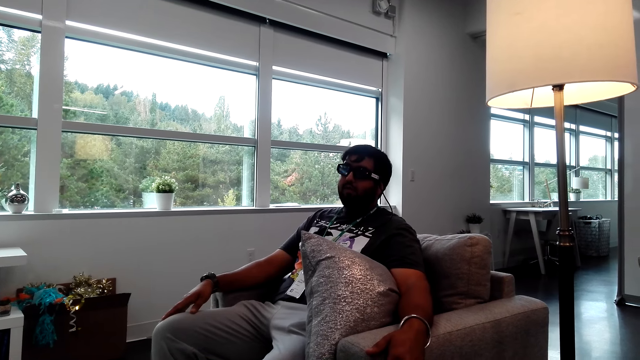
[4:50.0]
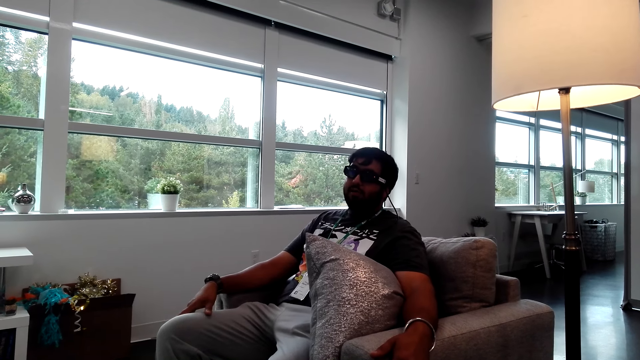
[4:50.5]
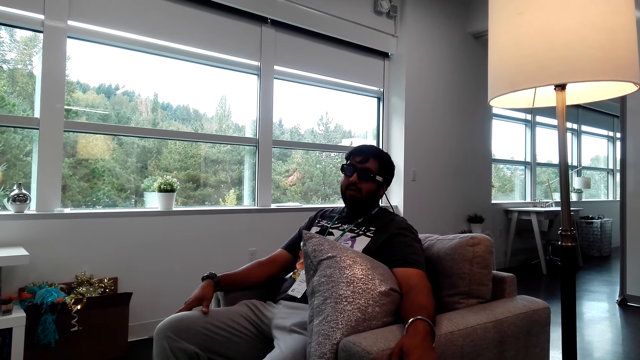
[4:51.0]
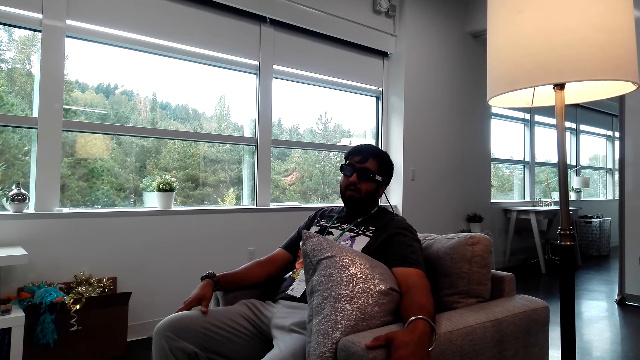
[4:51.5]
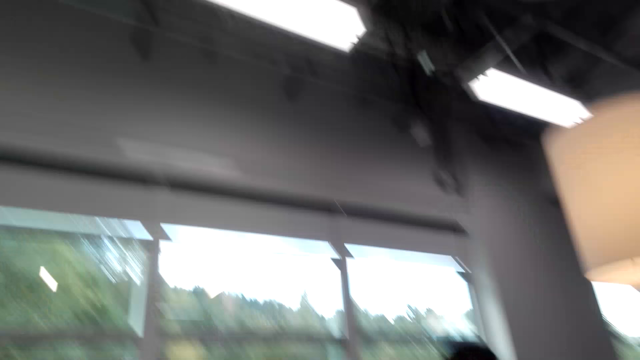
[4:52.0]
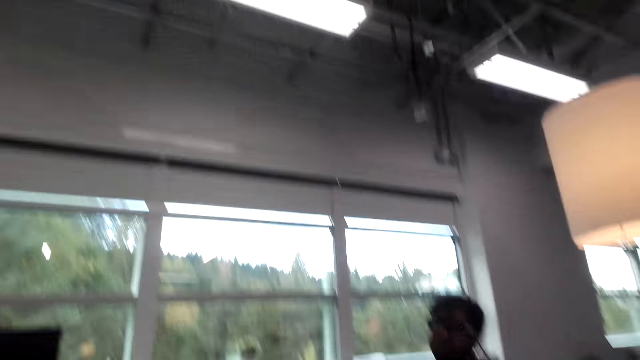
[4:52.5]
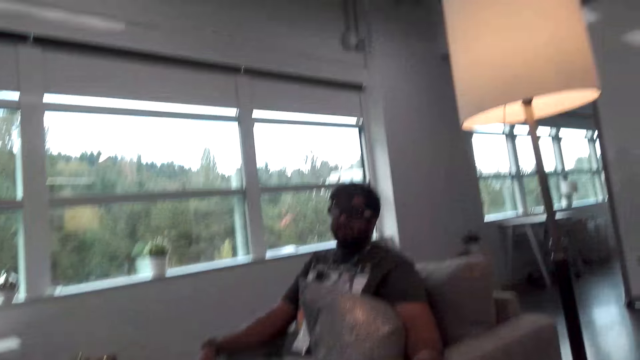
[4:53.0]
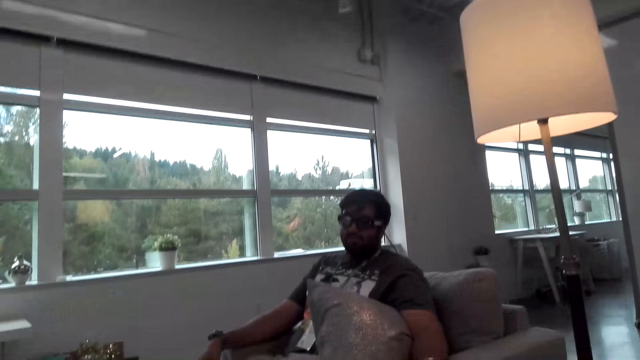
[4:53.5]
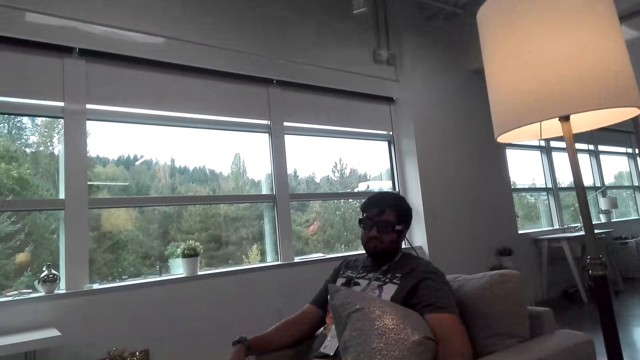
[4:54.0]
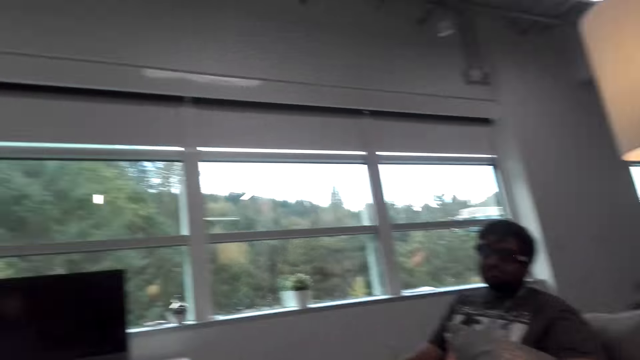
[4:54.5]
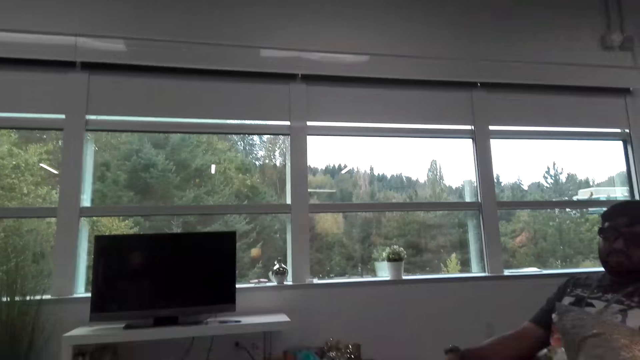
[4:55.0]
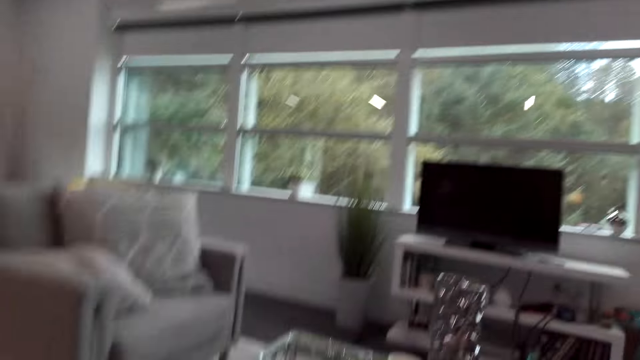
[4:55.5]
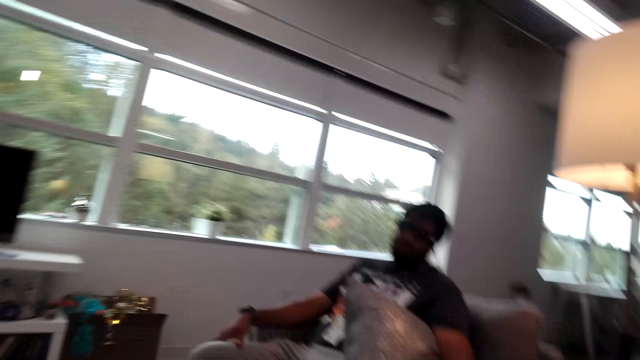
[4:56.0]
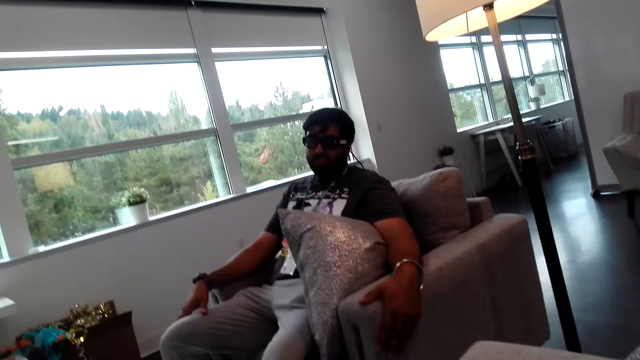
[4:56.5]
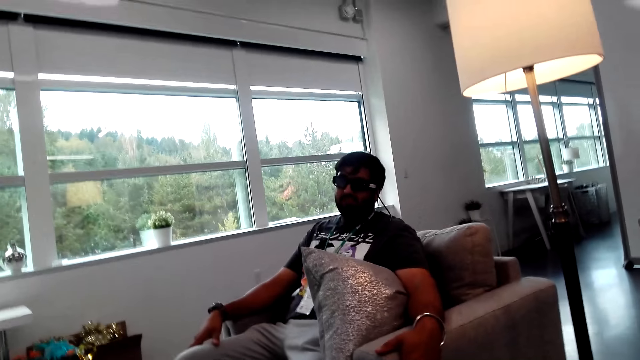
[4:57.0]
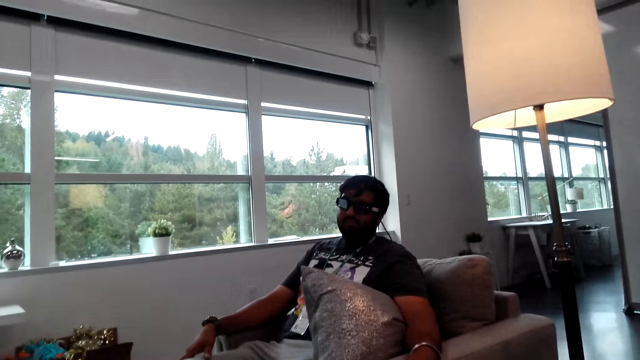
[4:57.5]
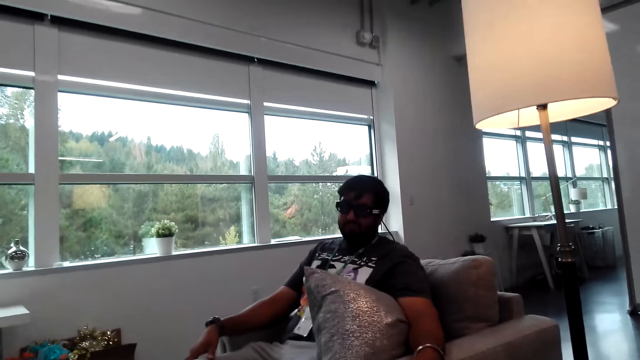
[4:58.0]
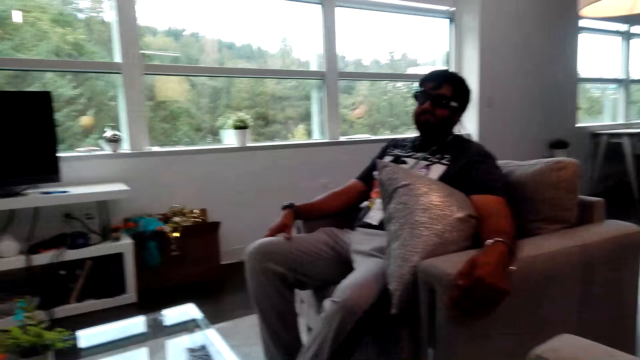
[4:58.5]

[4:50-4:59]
A man places his hand on the knee. The man converses with the female camera wearer. The camera wearer looks around the house.

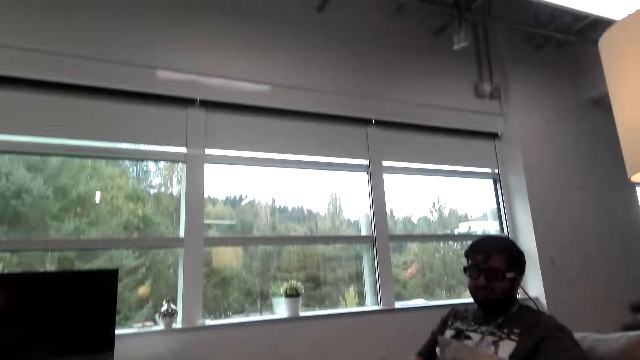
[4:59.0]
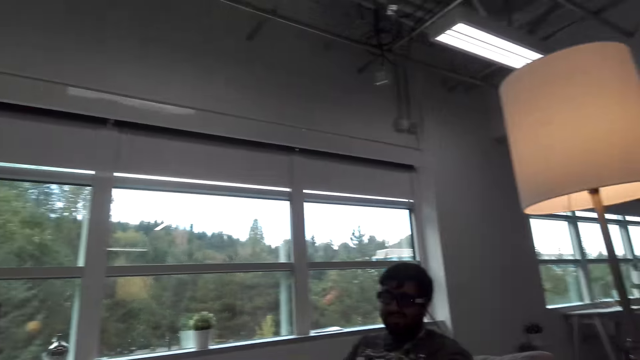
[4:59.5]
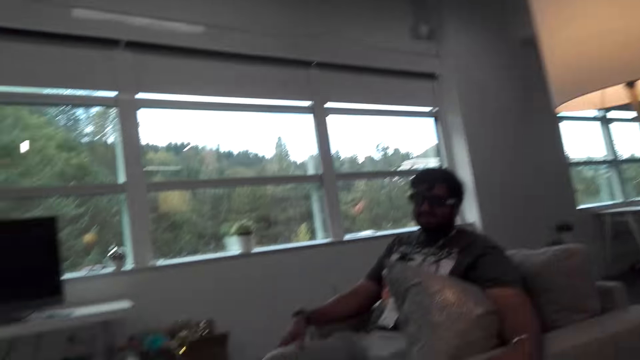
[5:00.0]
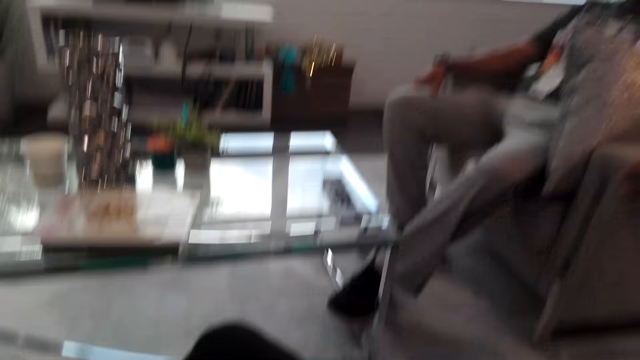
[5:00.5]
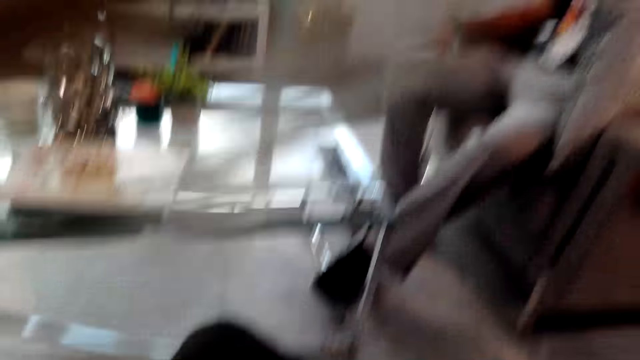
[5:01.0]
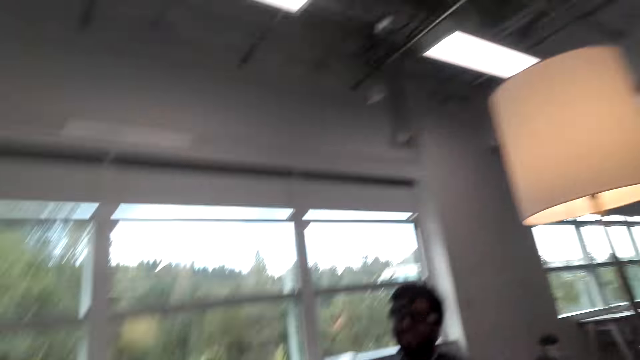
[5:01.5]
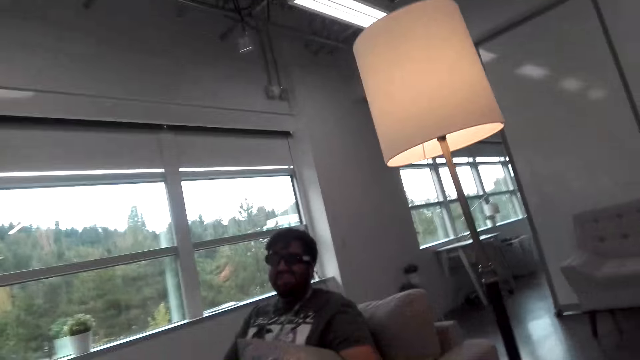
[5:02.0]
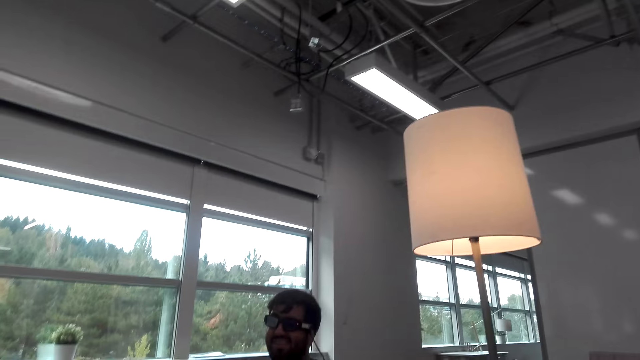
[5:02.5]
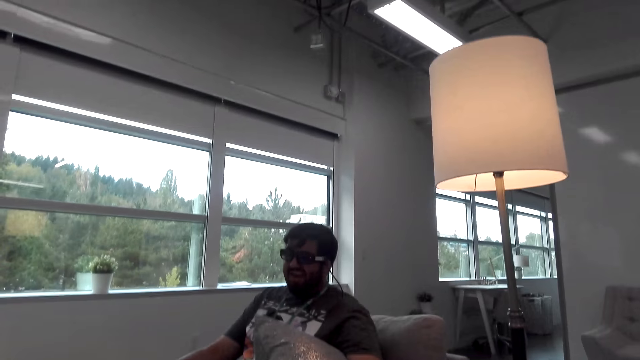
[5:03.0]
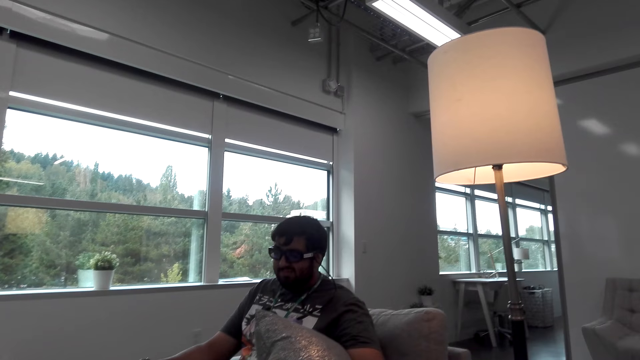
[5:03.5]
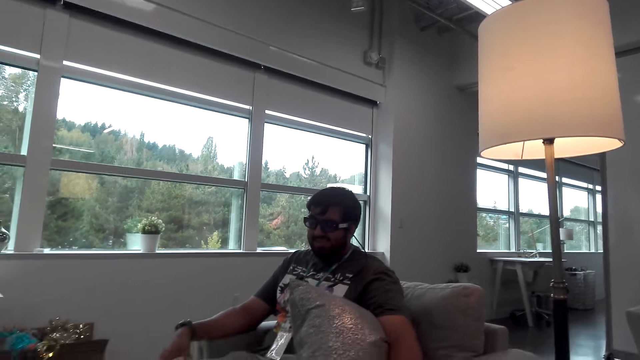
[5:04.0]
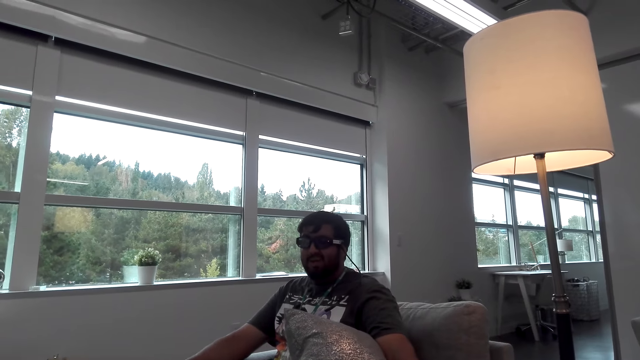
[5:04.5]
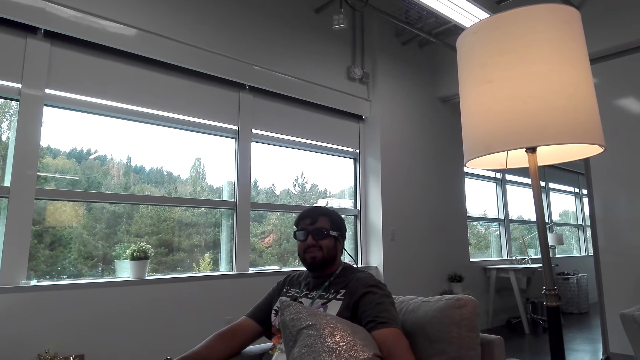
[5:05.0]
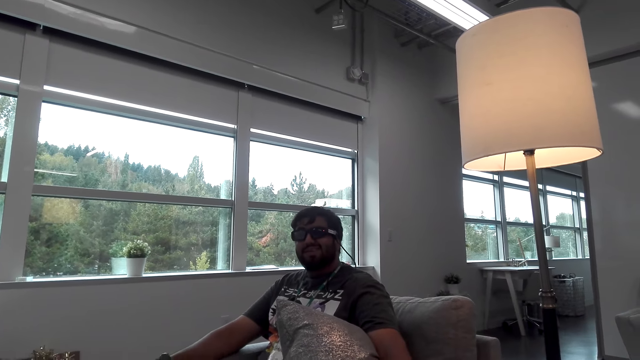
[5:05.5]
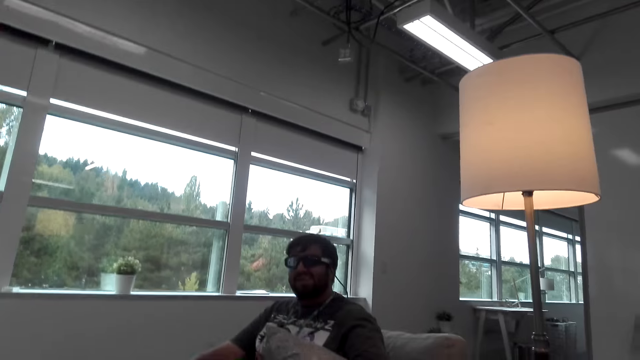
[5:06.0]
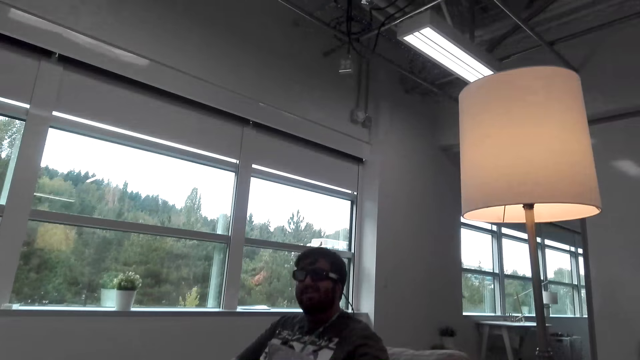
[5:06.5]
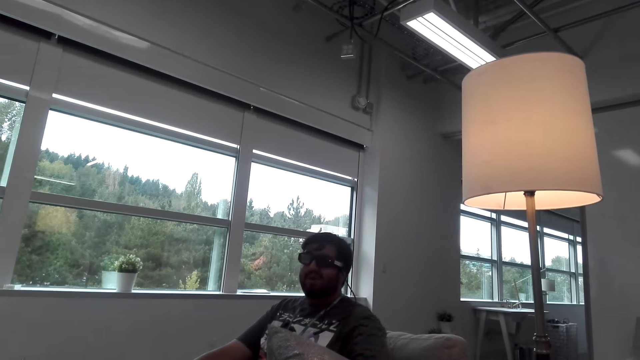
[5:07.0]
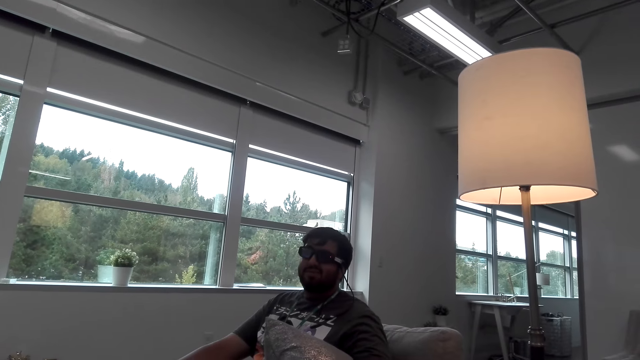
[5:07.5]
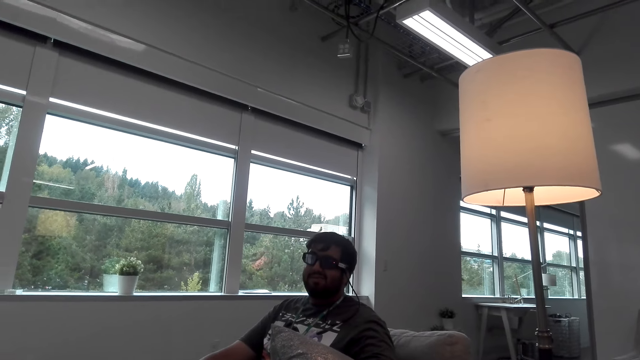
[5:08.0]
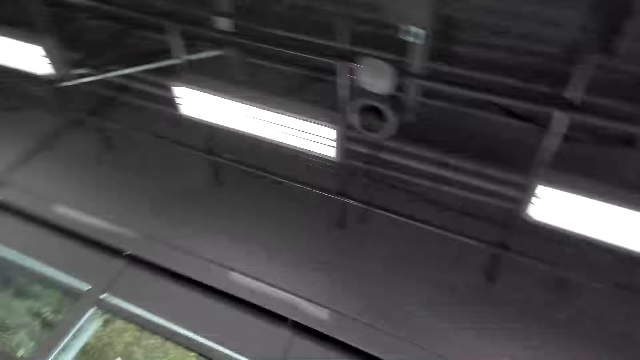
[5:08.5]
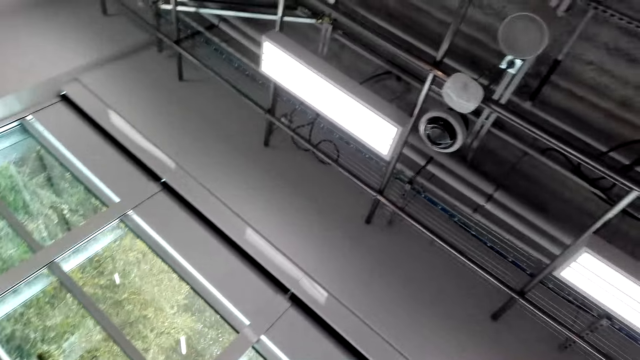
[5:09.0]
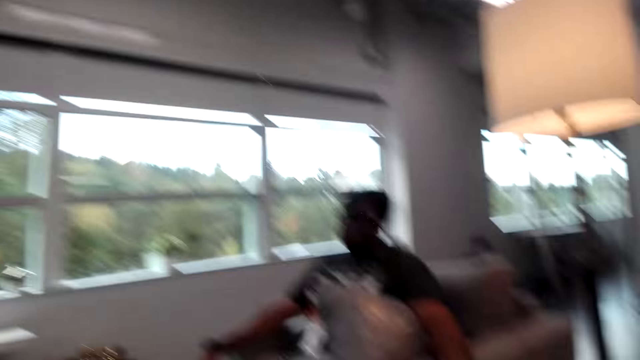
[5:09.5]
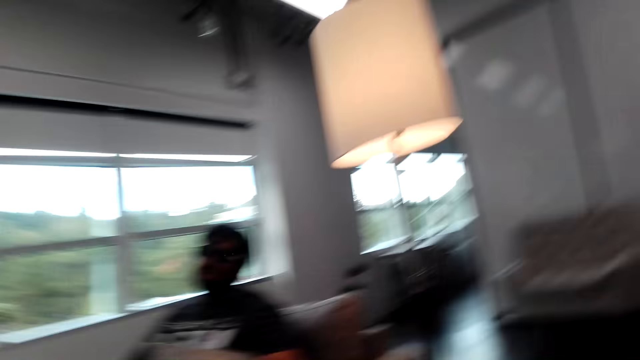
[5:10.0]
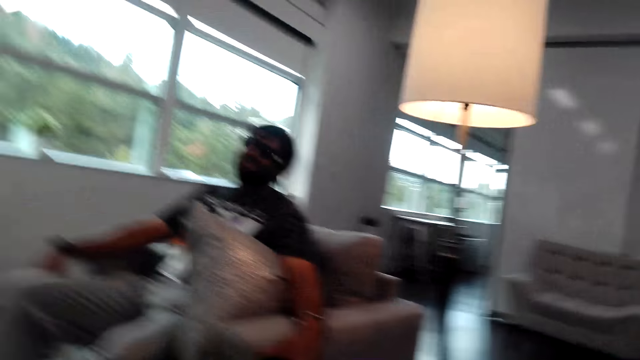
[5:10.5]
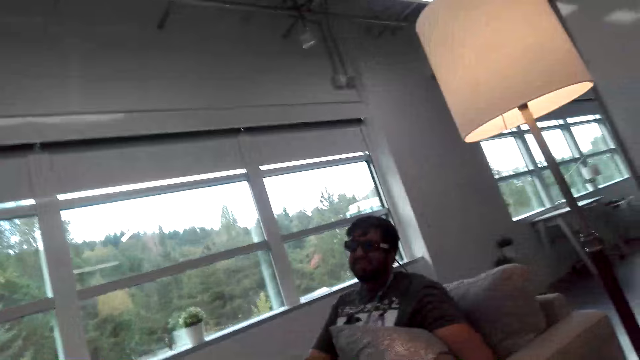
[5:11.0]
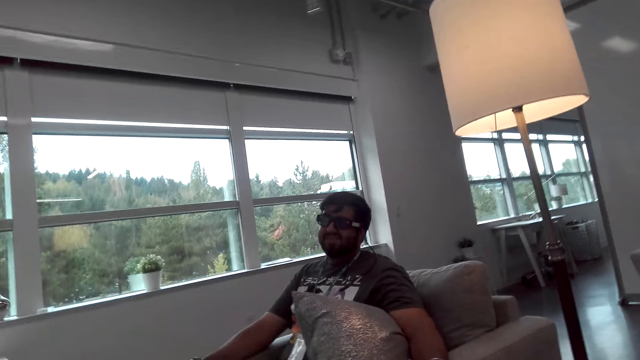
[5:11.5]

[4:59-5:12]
The camera wearer converses with a man. They converse with the man. They look around the house.
